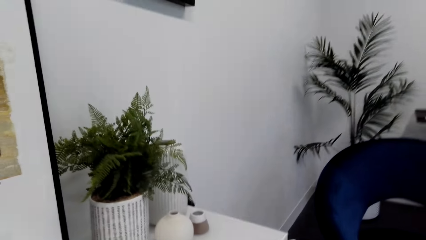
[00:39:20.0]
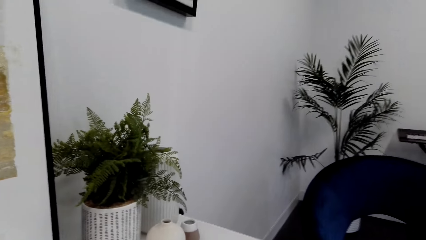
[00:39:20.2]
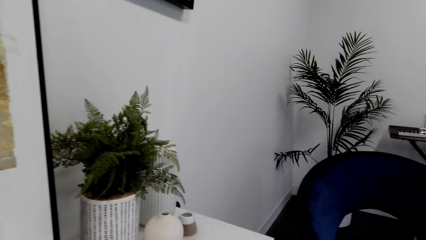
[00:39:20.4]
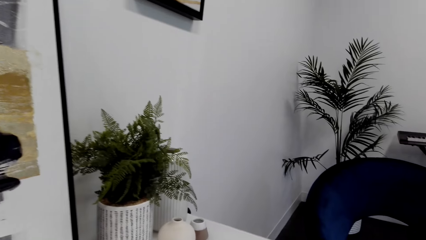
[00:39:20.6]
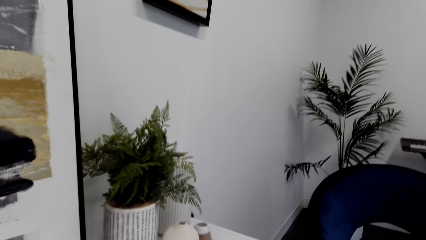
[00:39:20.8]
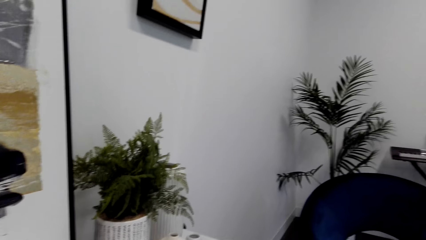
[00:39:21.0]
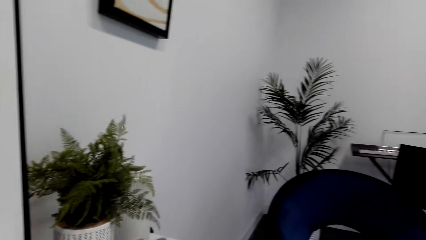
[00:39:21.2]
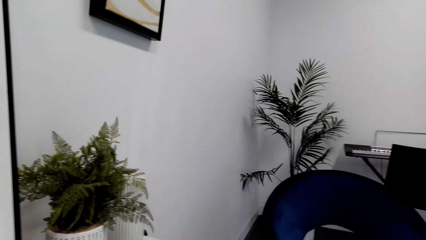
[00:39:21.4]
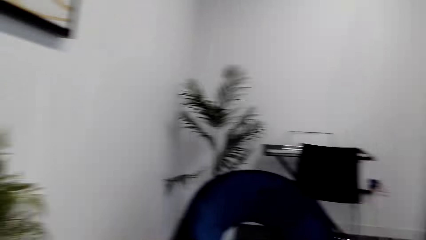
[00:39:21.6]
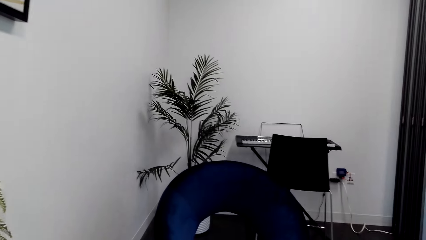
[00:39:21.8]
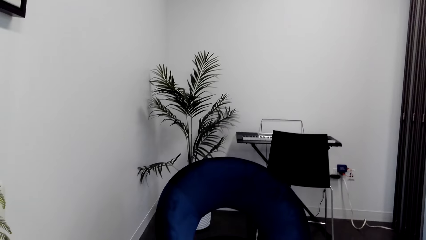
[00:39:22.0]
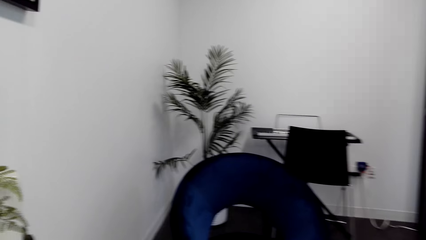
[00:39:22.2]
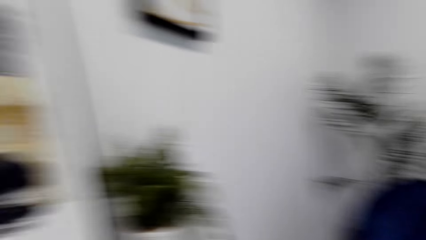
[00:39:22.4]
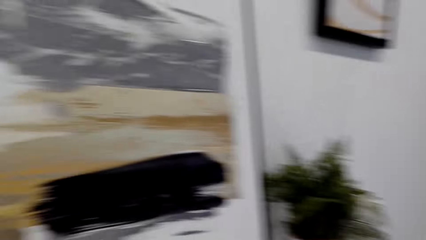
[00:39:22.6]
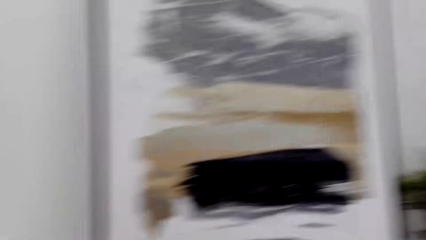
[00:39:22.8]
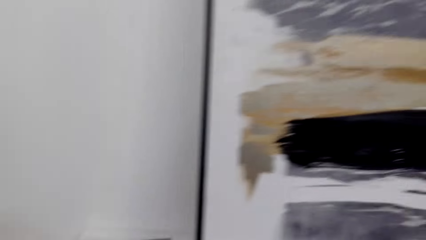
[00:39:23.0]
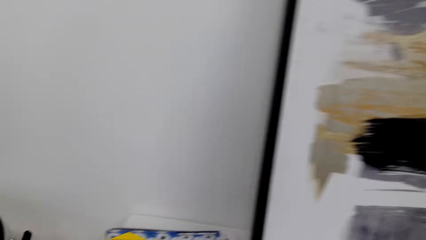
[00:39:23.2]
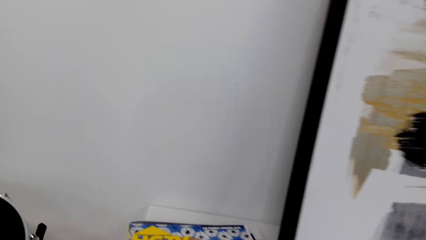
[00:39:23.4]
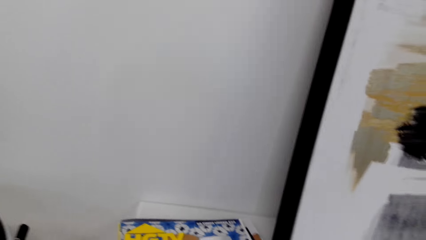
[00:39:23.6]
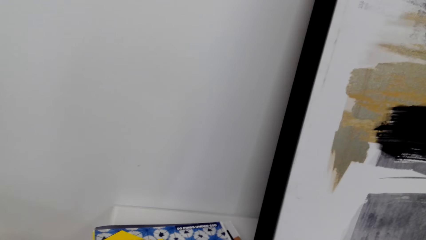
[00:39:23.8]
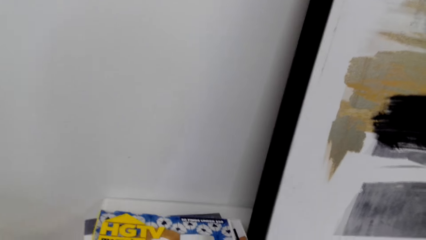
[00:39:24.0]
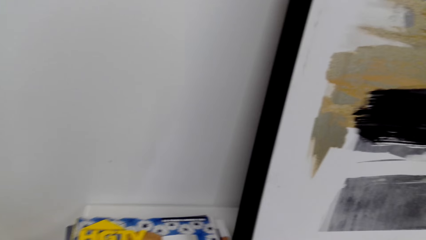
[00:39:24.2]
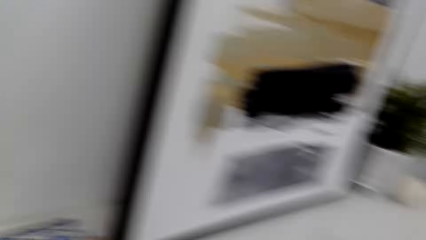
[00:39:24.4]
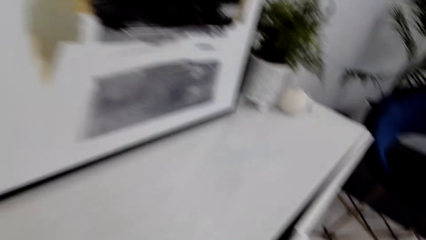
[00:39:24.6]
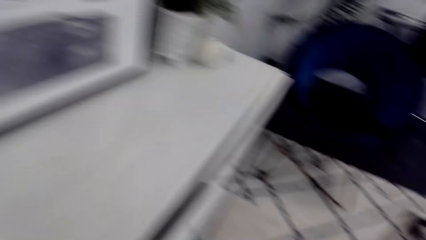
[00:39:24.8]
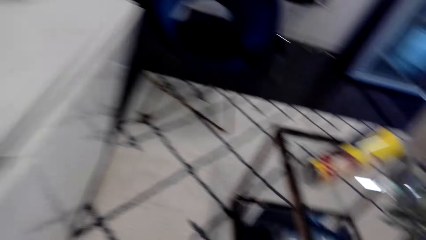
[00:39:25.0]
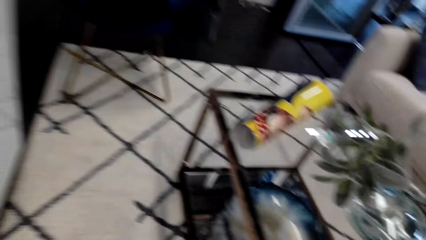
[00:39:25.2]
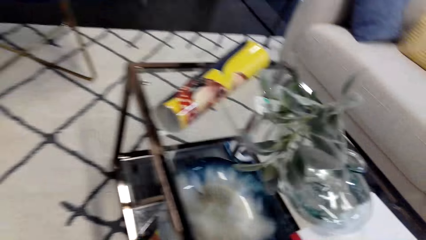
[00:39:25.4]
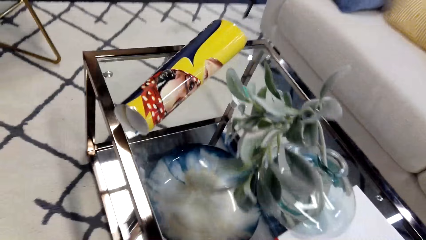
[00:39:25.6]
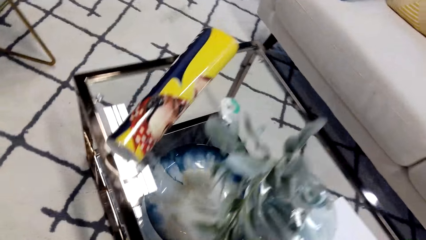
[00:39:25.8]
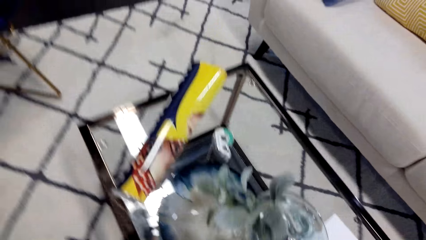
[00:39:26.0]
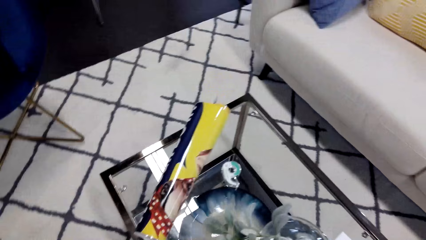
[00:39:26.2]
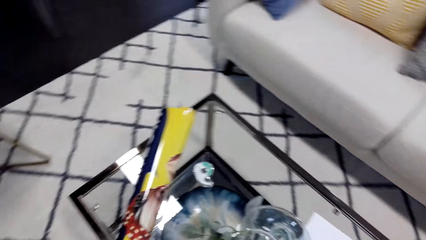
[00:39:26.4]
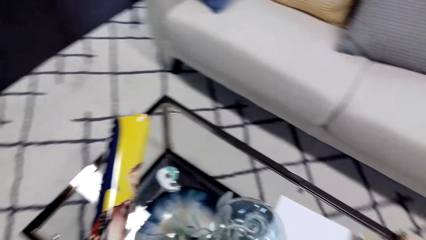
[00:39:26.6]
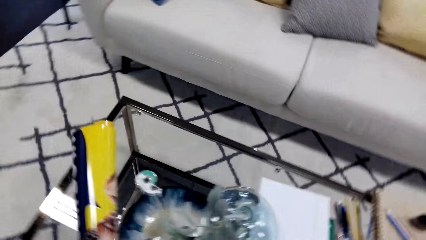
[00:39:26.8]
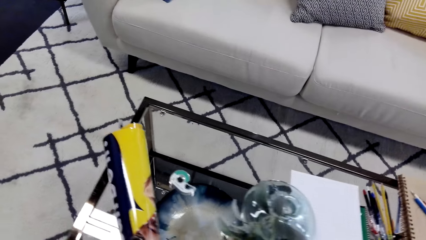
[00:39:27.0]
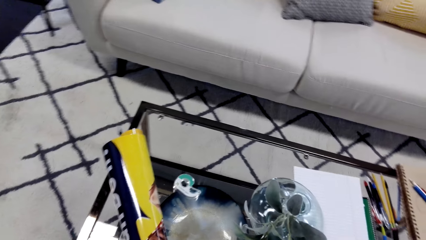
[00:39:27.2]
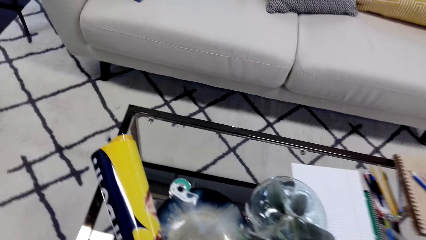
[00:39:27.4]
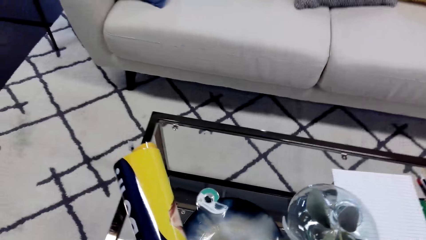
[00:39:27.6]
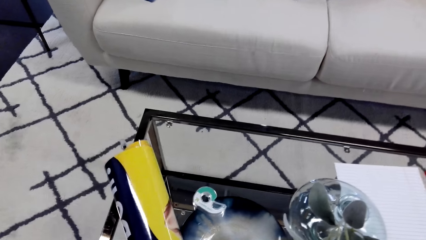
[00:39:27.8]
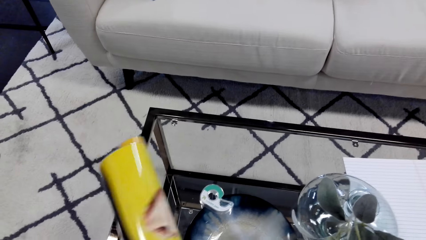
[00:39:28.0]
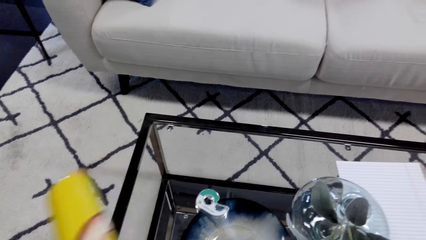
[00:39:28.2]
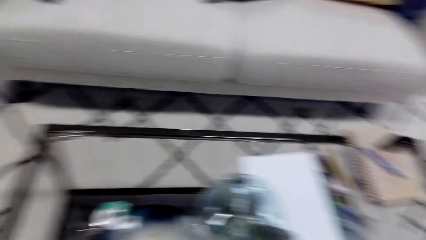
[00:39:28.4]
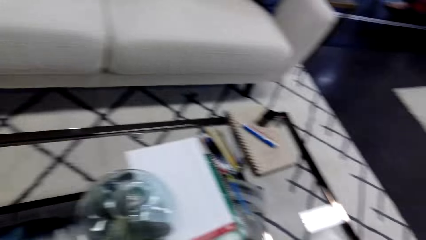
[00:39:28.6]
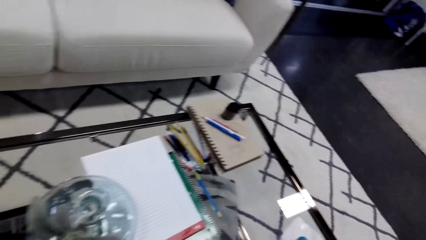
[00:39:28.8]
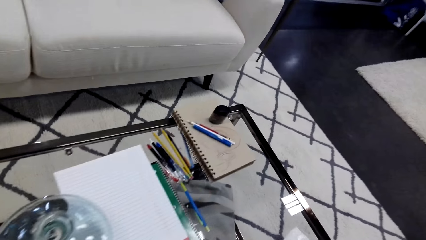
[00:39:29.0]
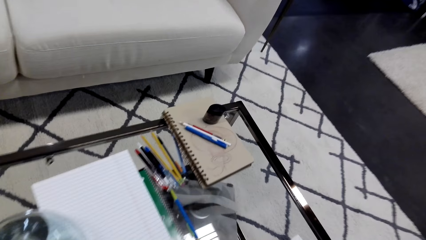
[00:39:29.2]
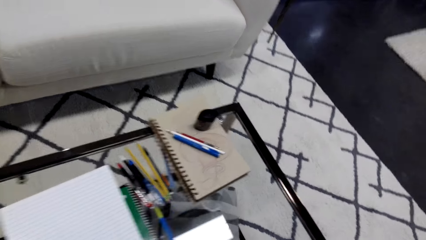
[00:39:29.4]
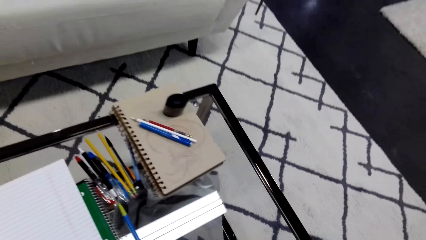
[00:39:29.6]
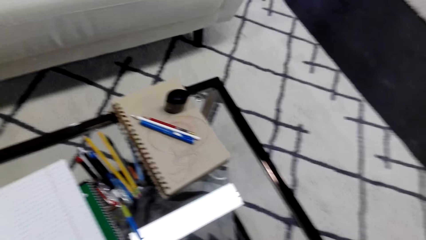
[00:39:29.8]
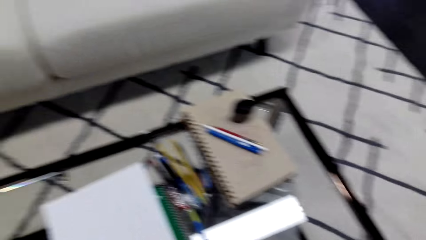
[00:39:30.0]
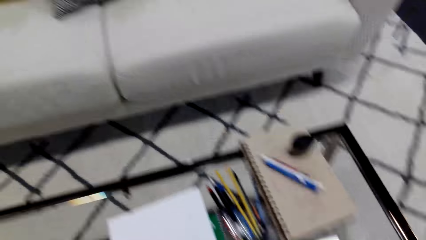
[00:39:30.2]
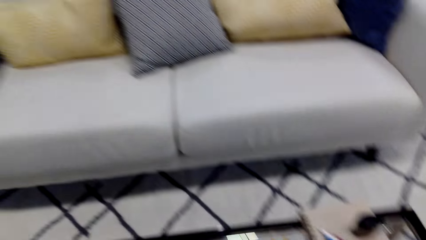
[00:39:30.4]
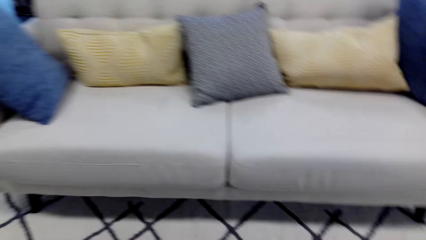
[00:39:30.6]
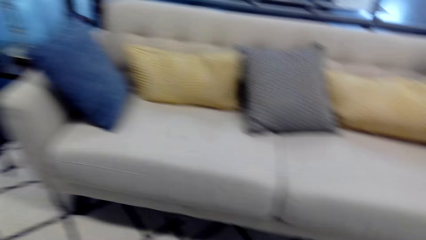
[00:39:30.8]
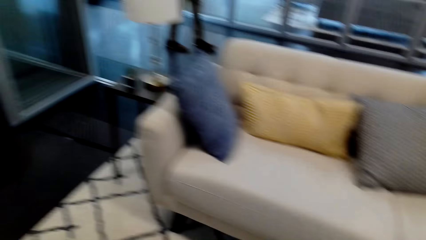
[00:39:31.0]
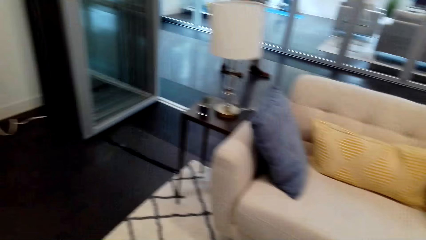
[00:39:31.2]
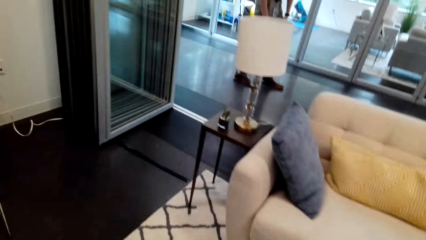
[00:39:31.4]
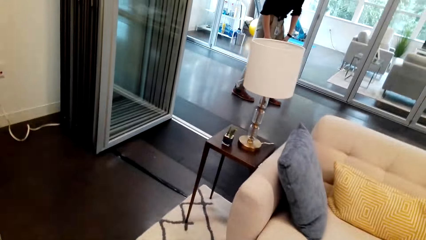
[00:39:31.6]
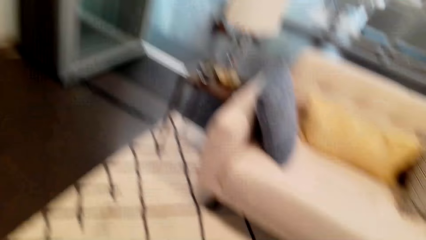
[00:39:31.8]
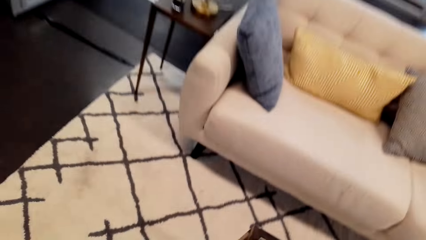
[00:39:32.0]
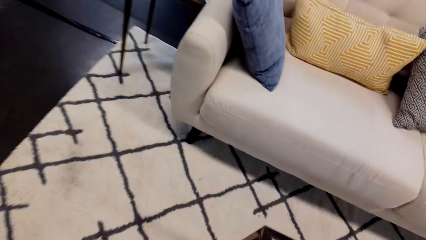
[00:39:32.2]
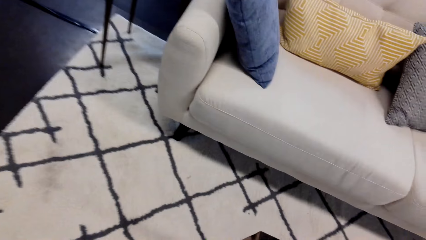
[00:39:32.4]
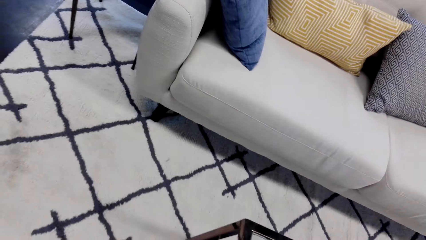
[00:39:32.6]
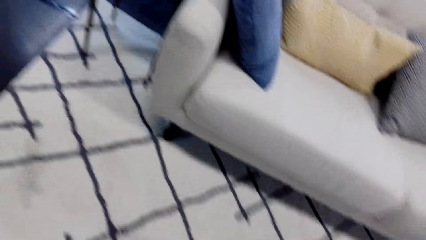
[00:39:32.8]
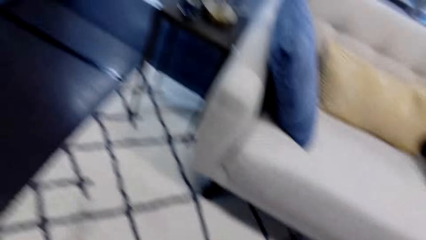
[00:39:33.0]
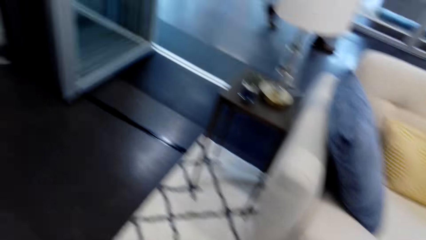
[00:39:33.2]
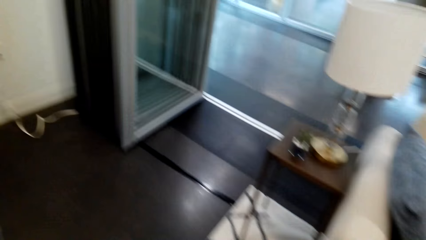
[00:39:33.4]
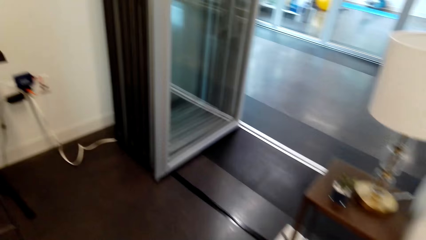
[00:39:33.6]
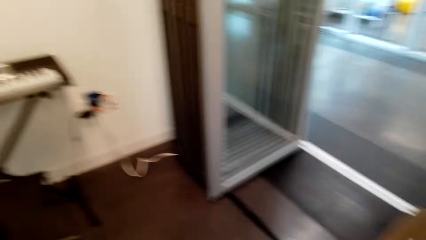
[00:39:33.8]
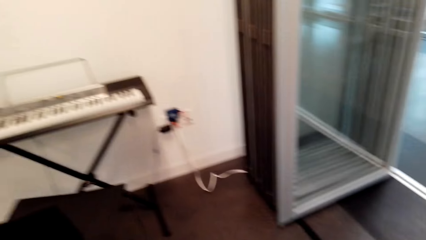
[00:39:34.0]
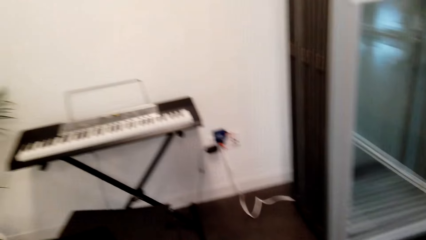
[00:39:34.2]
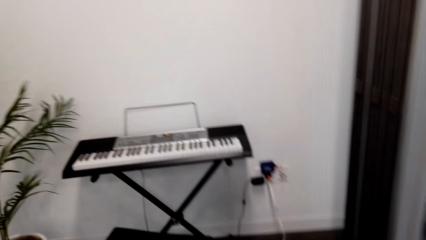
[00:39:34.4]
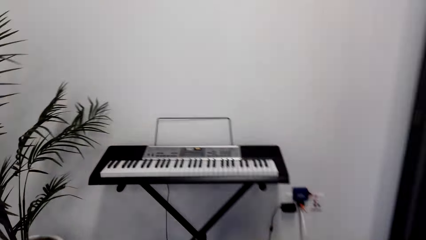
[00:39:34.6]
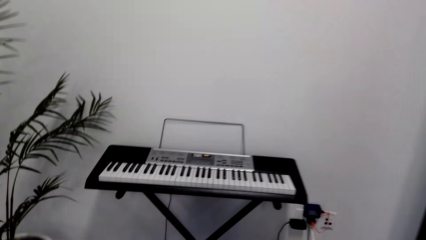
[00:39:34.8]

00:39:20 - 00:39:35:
The camera wearer grabs the paper. They walk in the house.
